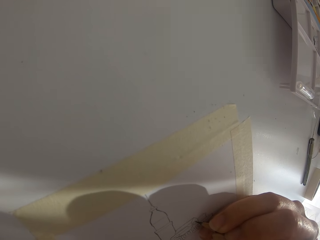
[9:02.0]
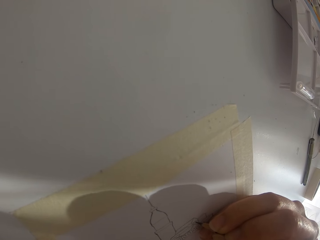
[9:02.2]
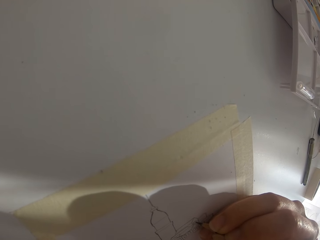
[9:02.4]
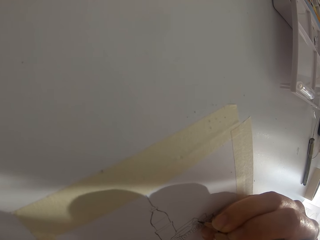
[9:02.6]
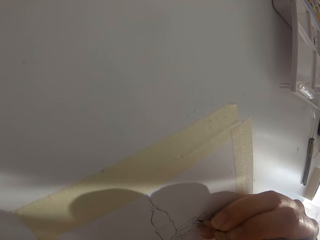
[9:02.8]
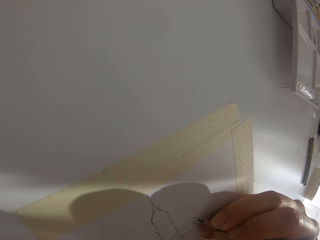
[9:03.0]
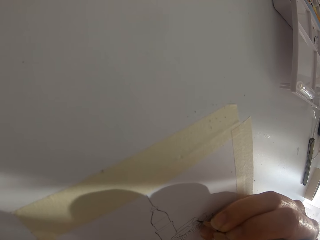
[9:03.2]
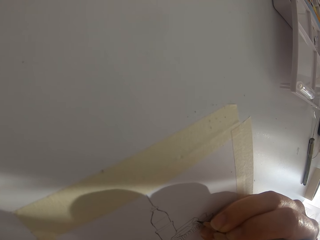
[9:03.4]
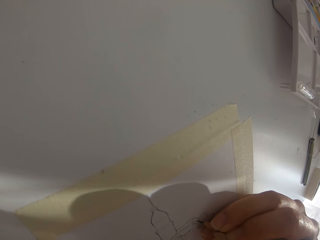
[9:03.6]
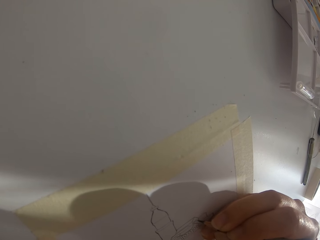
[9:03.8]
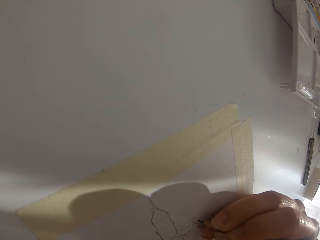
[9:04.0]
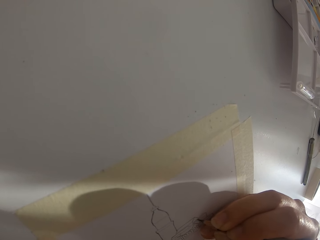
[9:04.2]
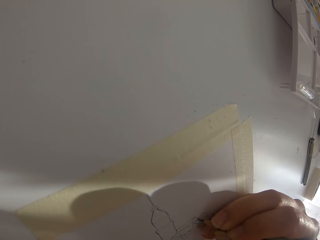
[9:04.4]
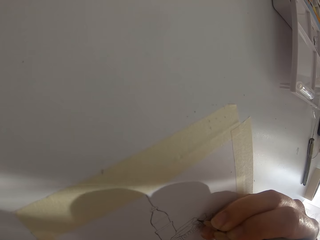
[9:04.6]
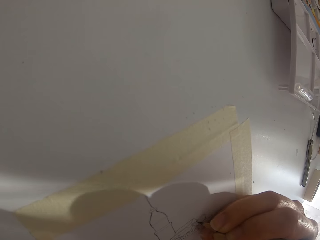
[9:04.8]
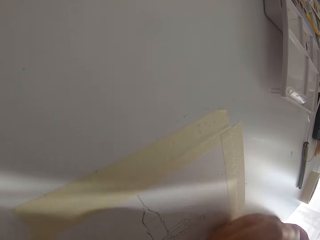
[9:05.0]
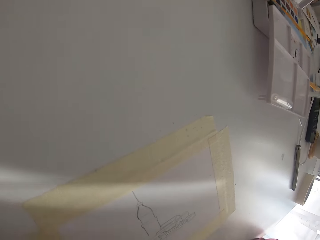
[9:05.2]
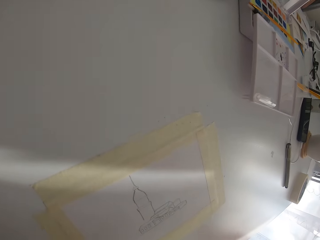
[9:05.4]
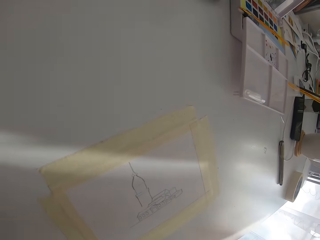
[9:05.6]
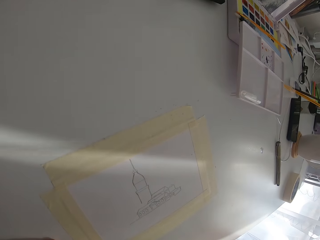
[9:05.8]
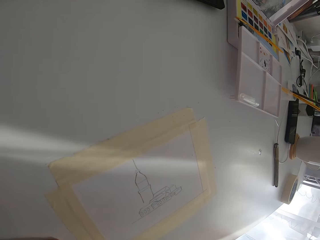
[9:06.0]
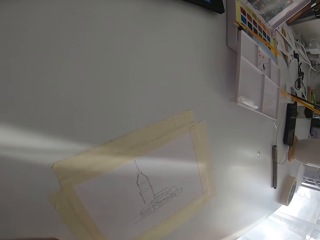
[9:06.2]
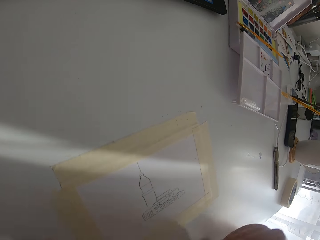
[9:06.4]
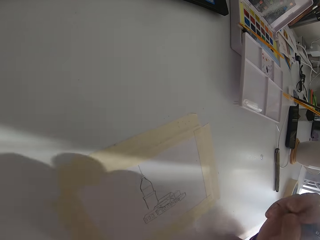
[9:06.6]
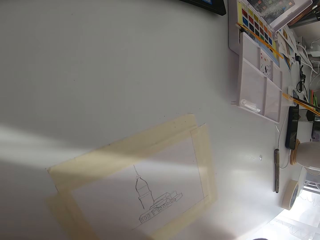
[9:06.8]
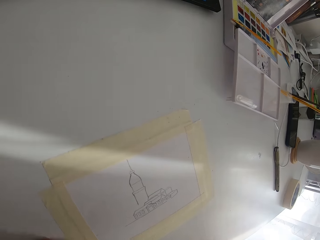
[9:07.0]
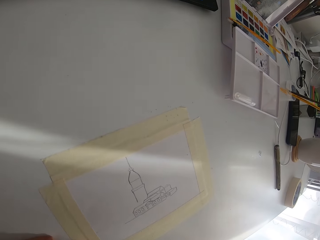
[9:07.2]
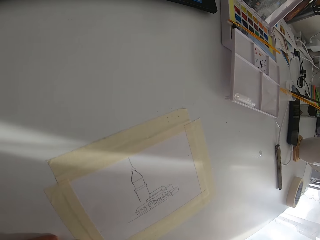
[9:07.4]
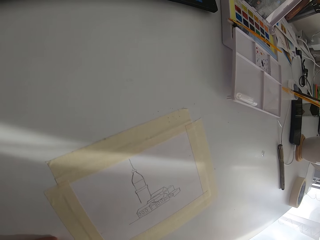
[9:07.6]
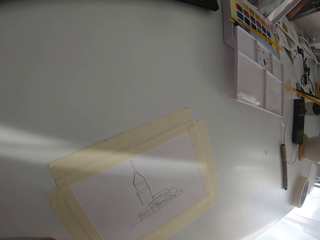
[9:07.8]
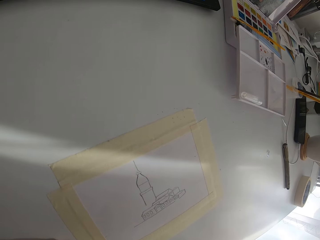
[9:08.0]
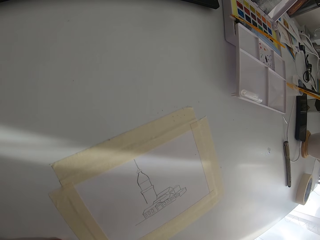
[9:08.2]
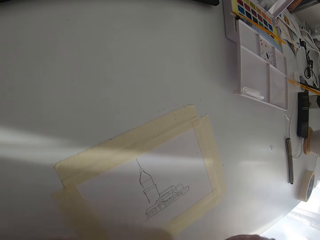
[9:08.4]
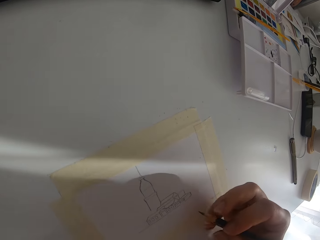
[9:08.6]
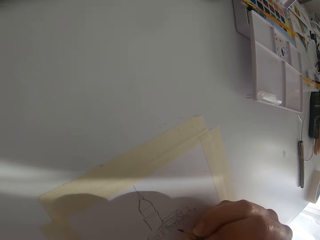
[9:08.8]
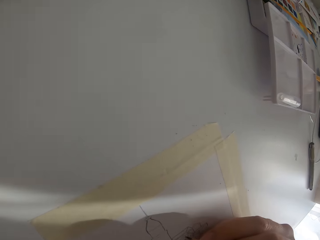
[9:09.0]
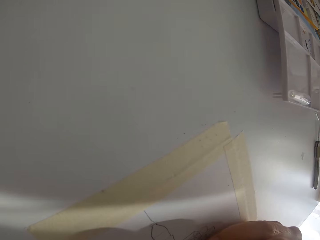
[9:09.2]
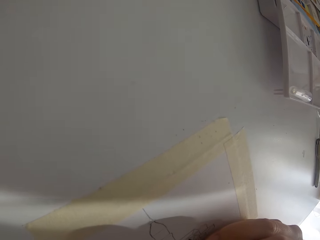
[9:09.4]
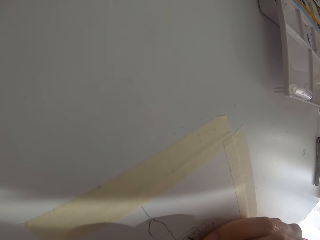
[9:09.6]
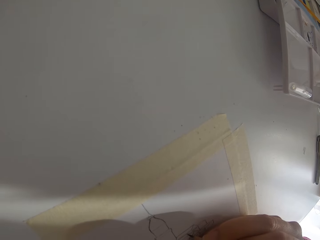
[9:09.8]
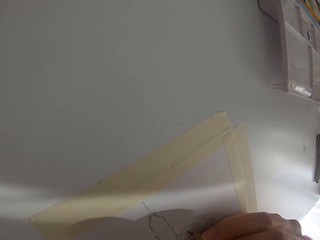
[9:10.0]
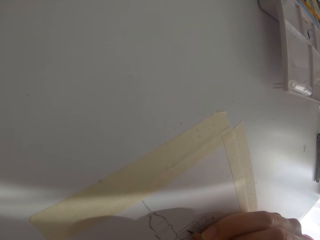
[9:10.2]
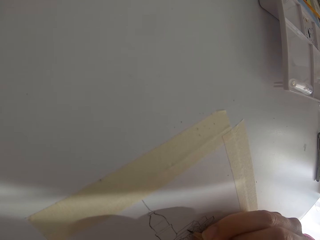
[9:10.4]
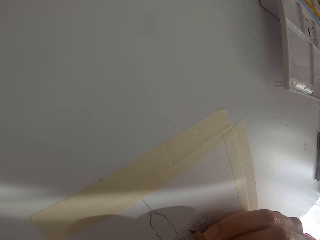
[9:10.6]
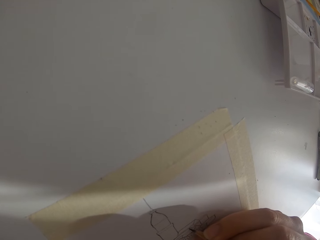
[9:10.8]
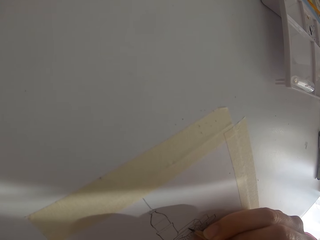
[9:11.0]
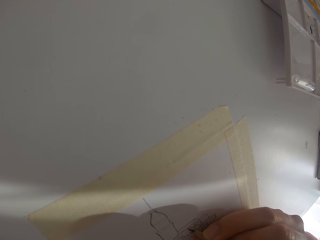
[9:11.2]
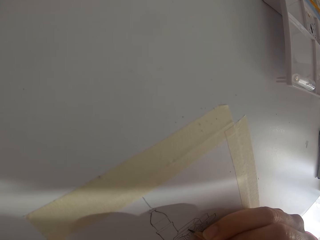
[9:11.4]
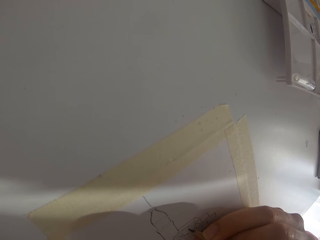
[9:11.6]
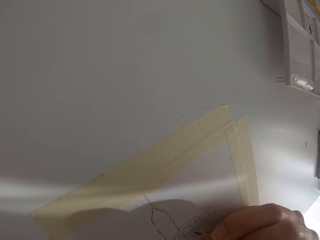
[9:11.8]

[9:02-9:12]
The camera wearer draws on the paper. They check the drawing. They draw on the paper with a pencil.

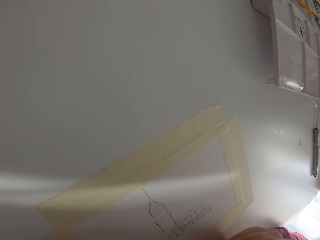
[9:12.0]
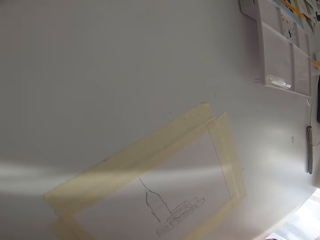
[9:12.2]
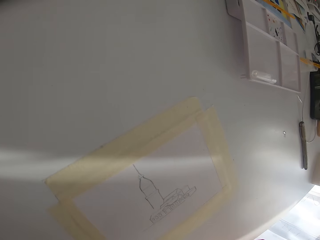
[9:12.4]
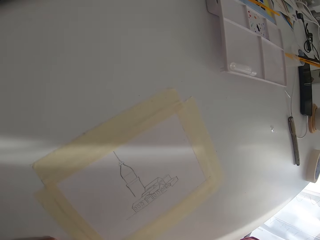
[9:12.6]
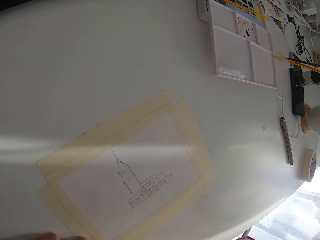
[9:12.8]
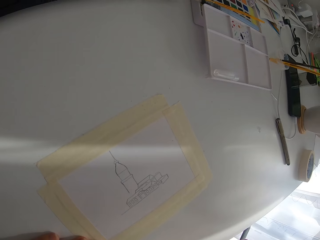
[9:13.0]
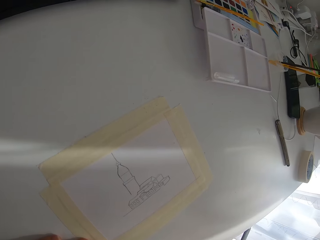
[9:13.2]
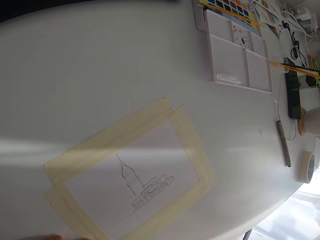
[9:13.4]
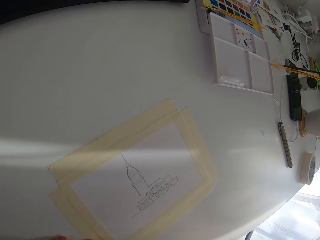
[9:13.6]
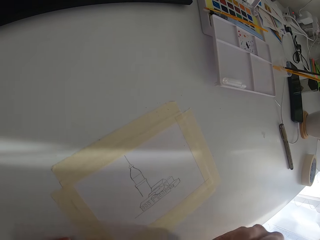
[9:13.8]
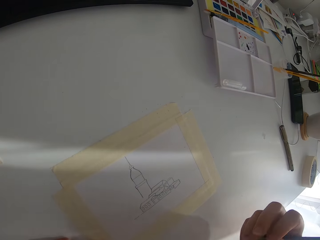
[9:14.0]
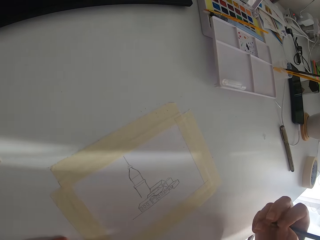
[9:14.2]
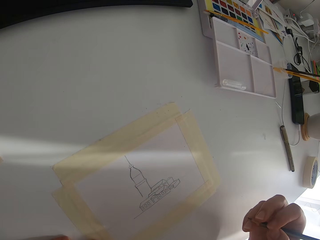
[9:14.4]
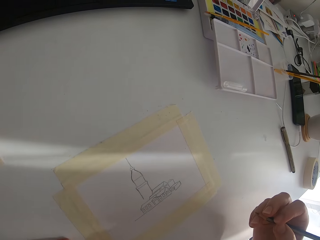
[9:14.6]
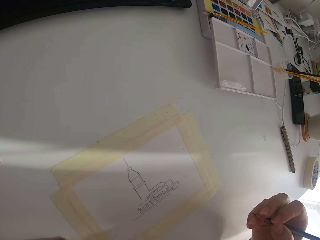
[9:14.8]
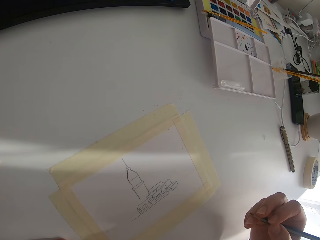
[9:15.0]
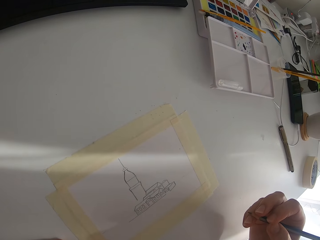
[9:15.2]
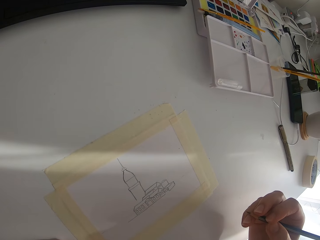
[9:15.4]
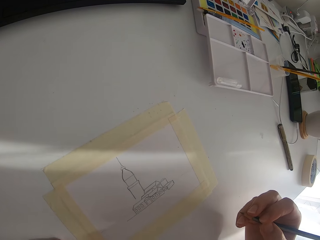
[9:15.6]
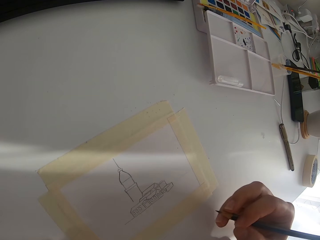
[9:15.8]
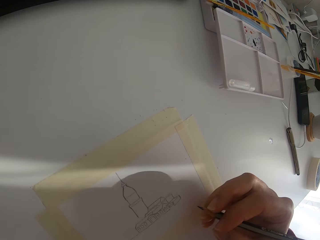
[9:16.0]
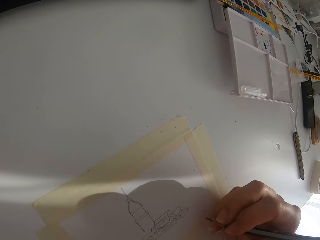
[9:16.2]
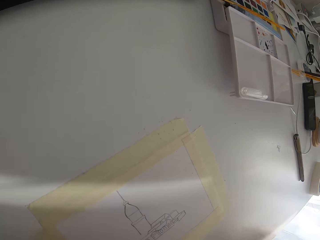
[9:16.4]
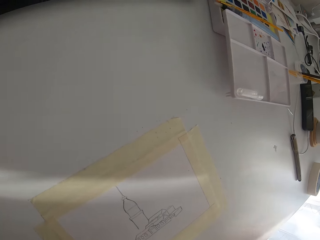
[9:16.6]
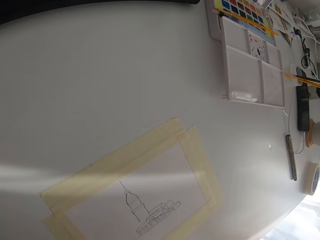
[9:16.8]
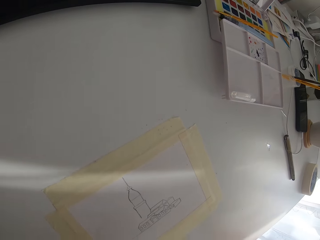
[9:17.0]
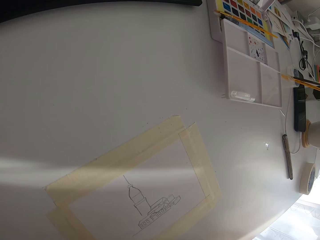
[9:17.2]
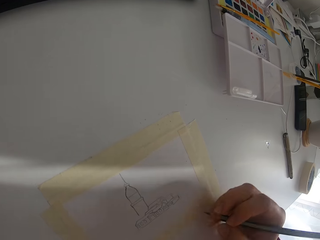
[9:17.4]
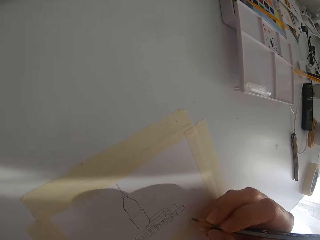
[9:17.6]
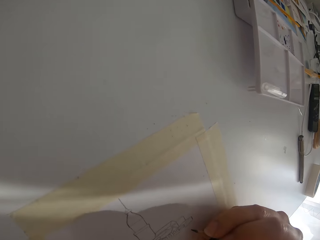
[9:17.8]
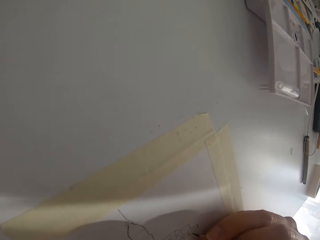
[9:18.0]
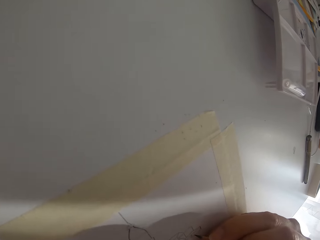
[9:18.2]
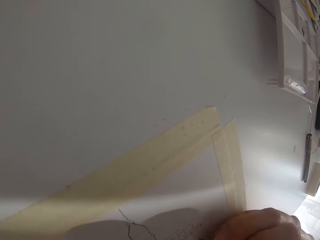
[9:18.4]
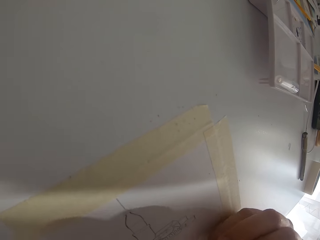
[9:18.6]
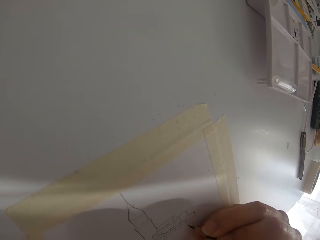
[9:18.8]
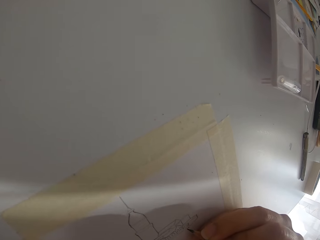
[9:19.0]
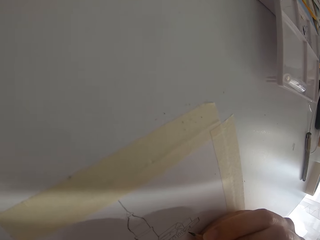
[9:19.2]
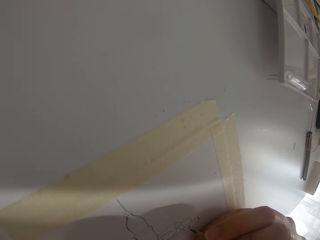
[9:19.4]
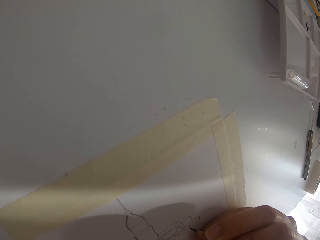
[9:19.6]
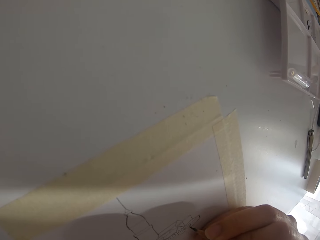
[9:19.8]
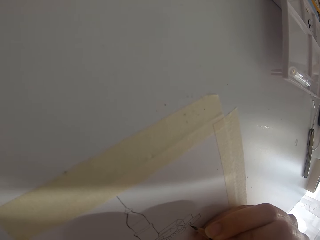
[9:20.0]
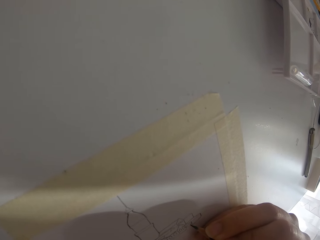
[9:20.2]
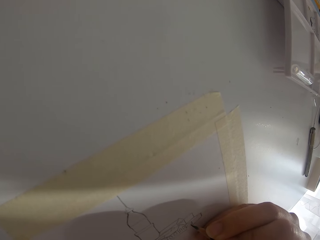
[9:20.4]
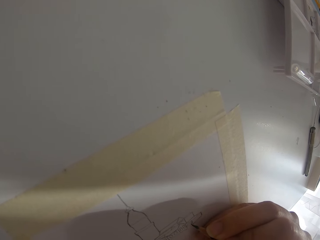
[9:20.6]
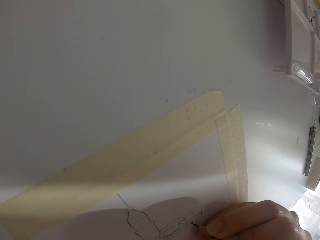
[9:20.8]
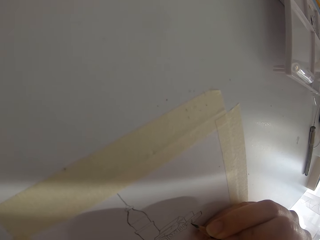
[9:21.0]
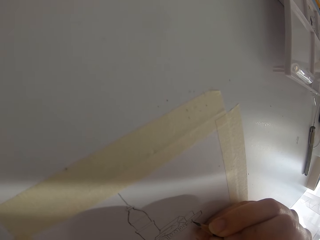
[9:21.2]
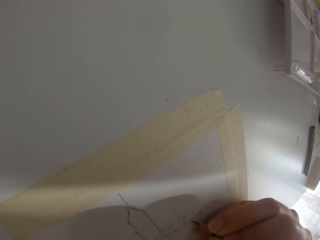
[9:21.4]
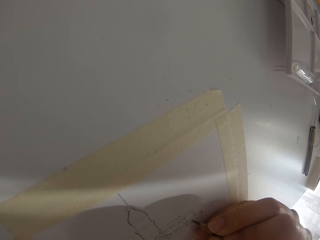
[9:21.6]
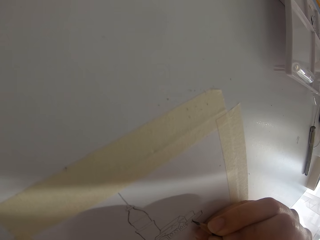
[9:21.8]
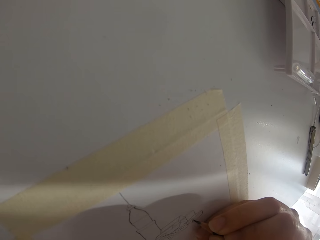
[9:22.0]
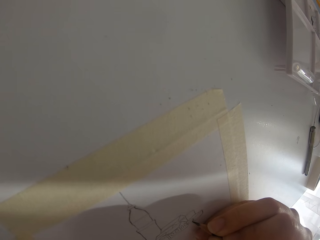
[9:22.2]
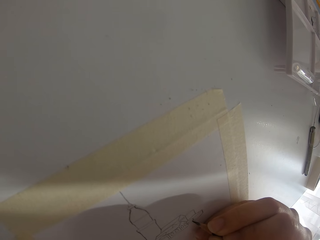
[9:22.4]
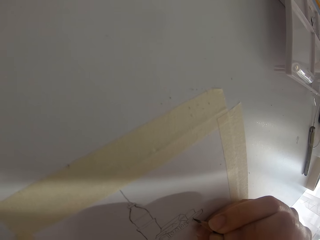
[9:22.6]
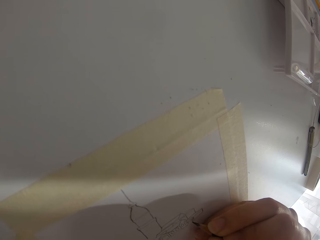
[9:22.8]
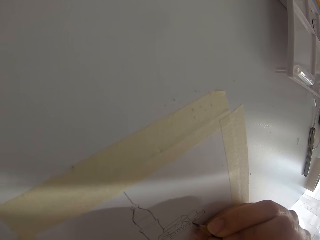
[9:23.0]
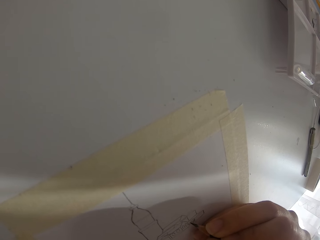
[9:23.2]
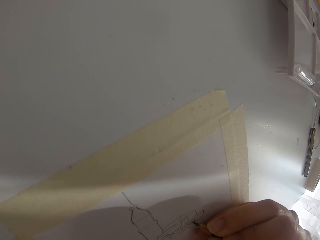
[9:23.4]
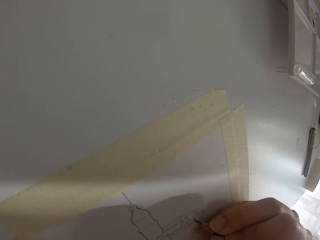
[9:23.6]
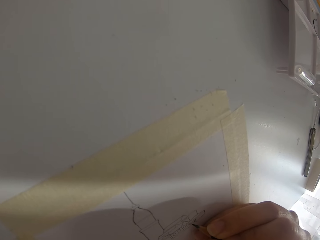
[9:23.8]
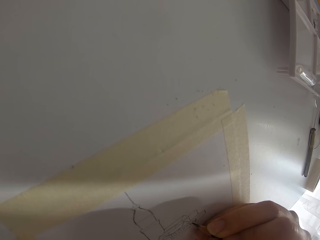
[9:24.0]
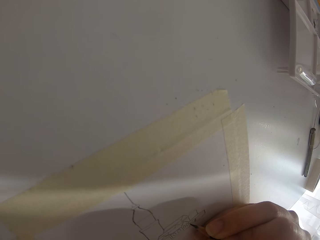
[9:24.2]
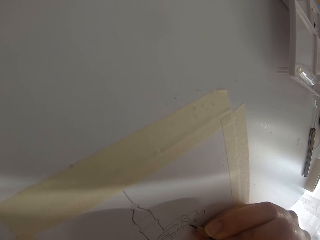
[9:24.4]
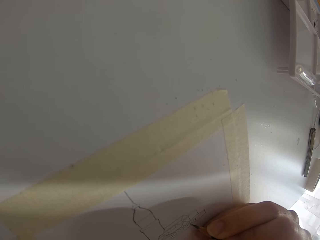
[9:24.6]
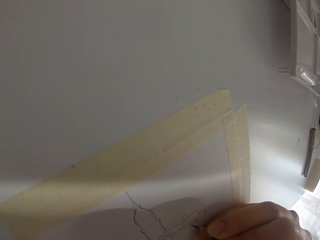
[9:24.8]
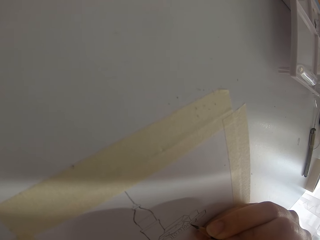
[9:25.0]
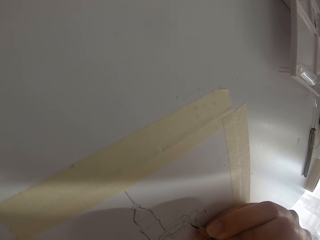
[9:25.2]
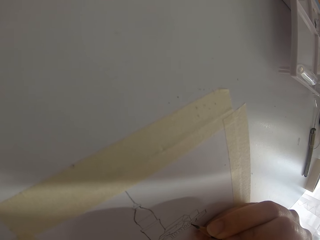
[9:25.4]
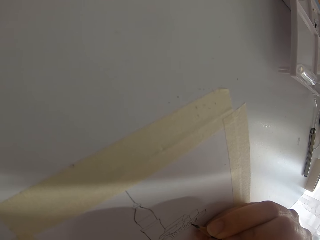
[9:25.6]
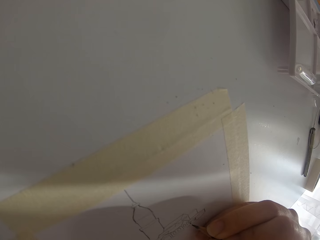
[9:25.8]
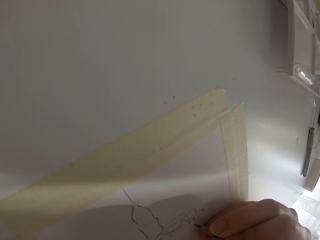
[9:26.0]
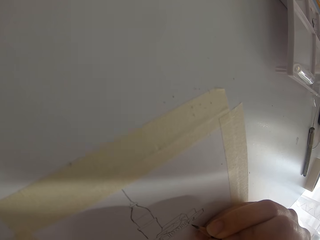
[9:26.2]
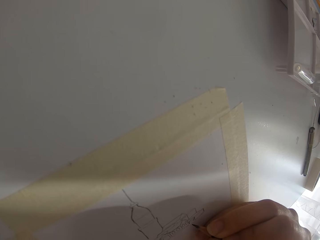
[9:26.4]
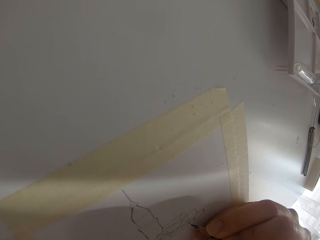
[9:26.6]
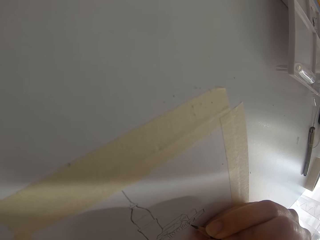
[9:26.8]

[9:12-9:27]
The camera wearer checks the drawing. They draw on the paper. They lift up the right arm. They draw a picture on the paper. They draw on the paper again.
